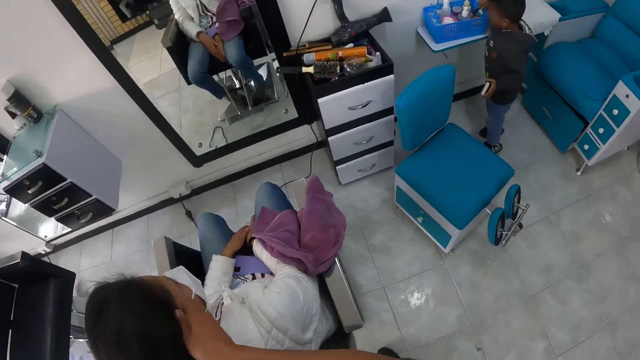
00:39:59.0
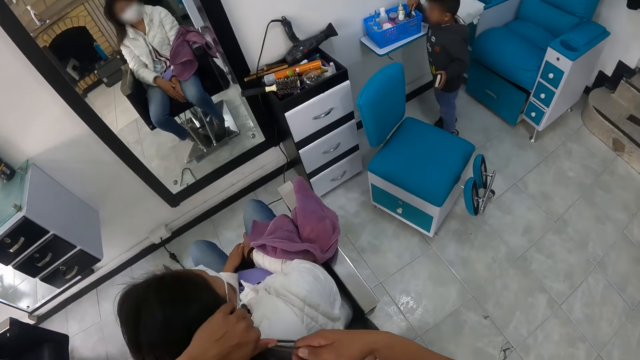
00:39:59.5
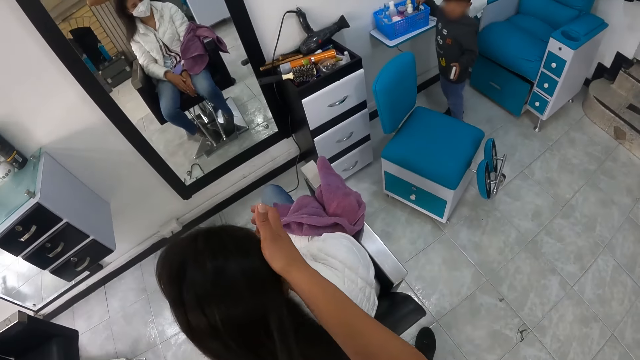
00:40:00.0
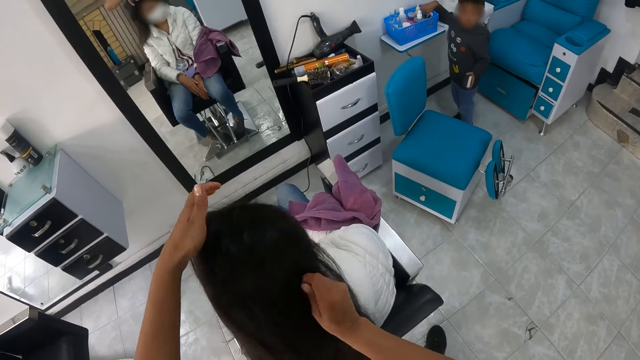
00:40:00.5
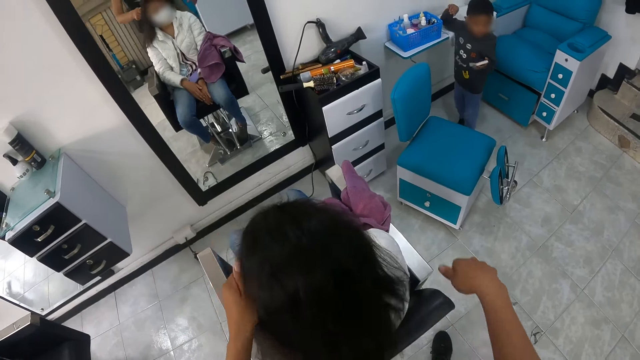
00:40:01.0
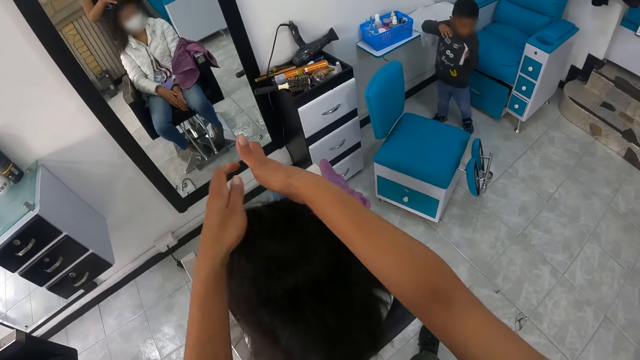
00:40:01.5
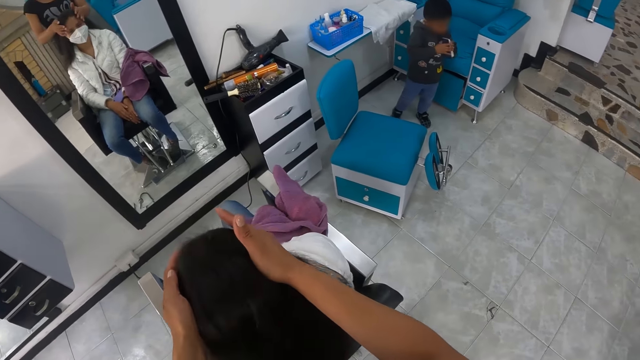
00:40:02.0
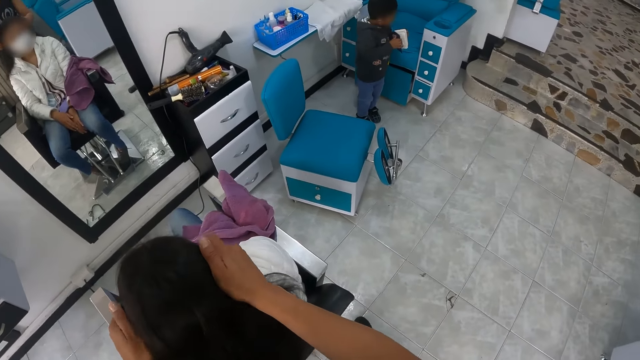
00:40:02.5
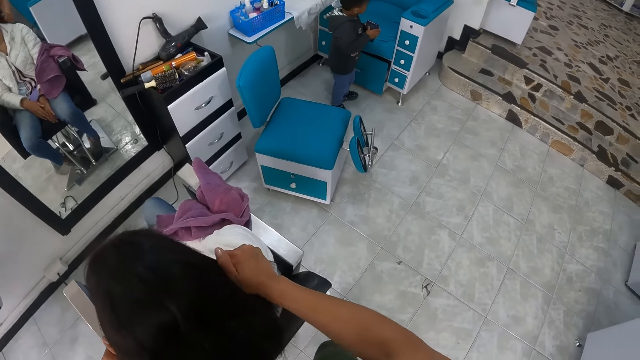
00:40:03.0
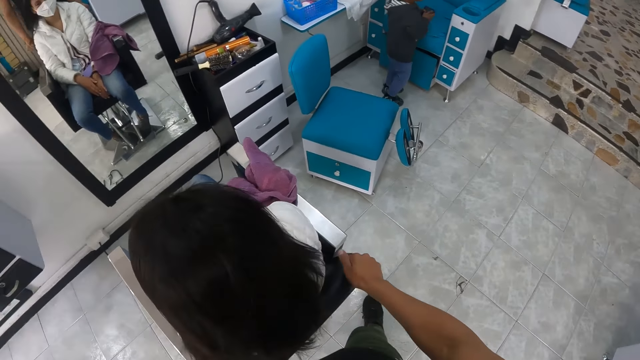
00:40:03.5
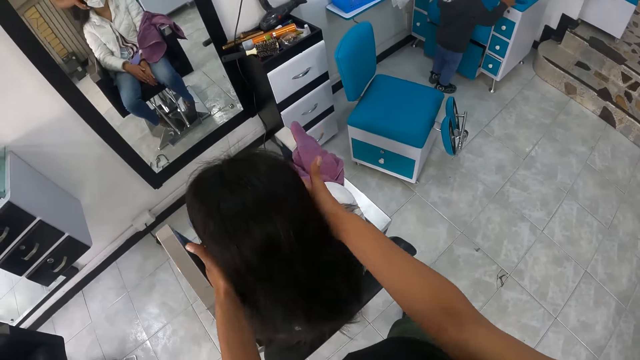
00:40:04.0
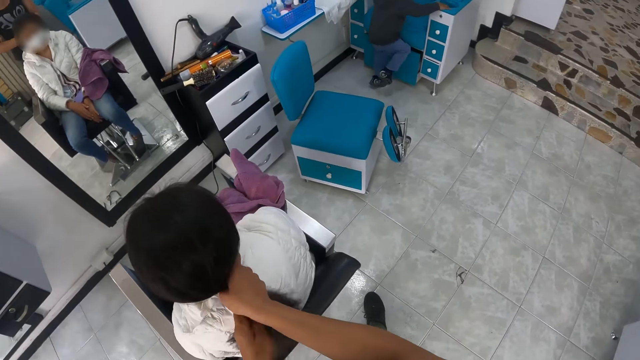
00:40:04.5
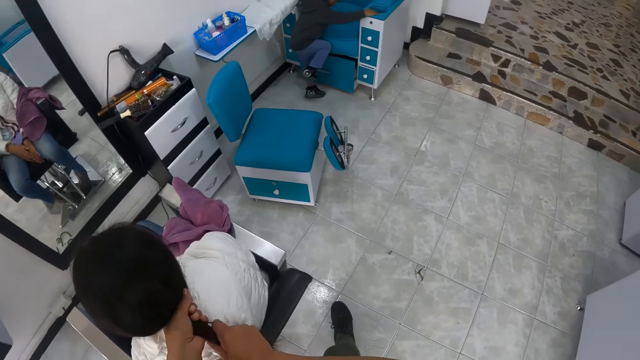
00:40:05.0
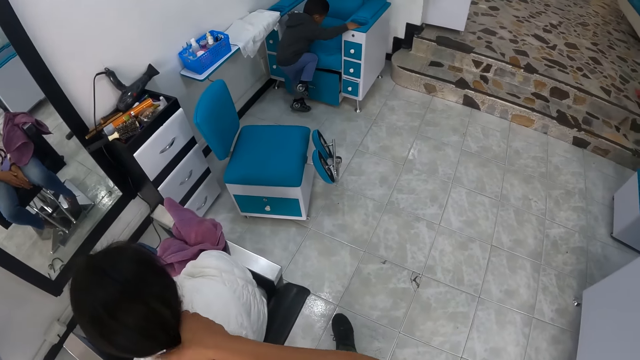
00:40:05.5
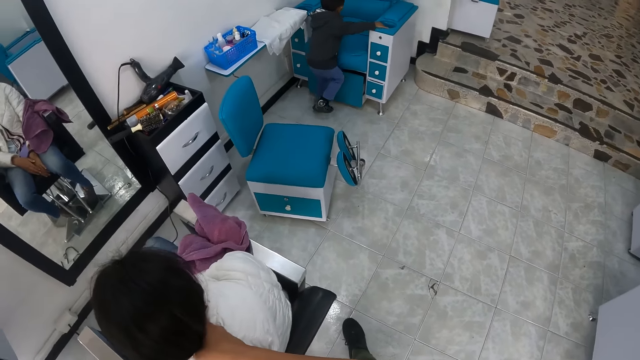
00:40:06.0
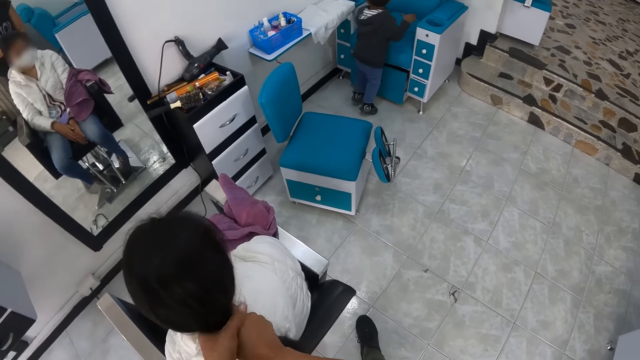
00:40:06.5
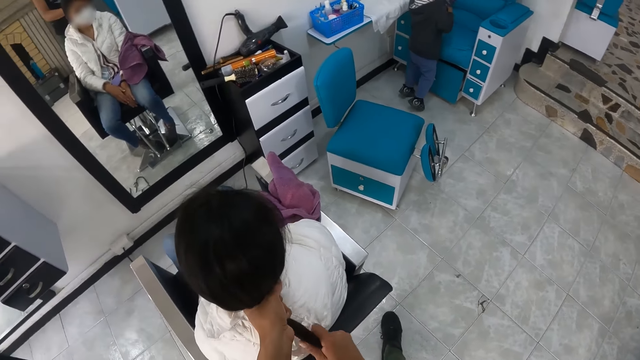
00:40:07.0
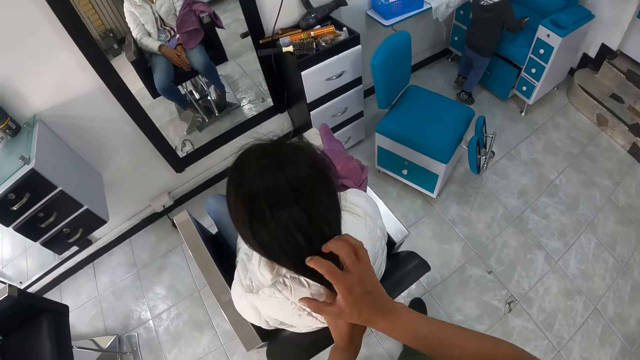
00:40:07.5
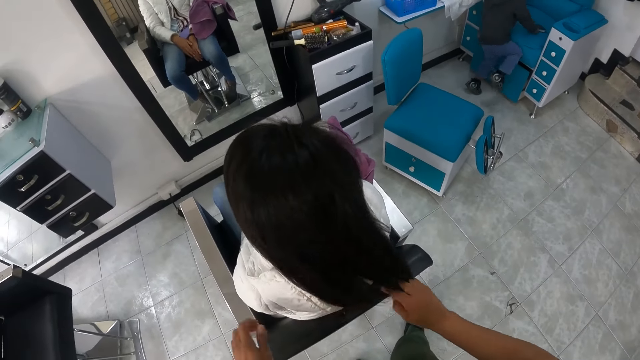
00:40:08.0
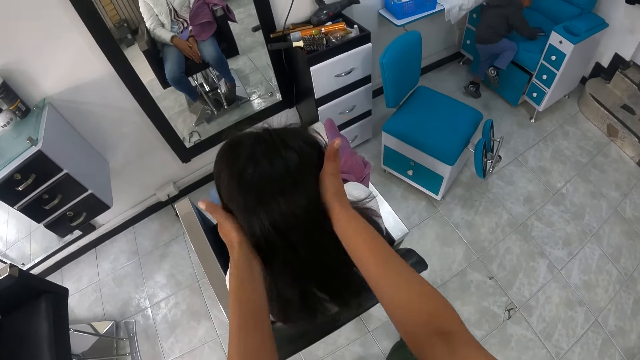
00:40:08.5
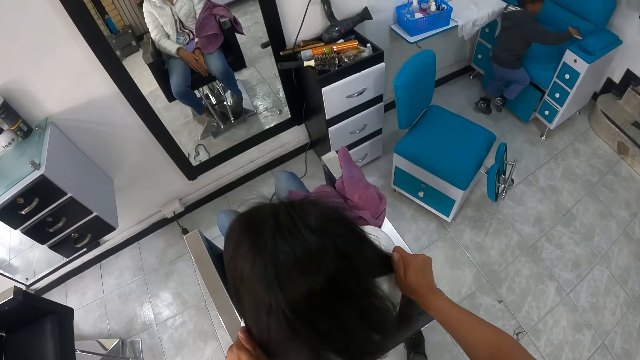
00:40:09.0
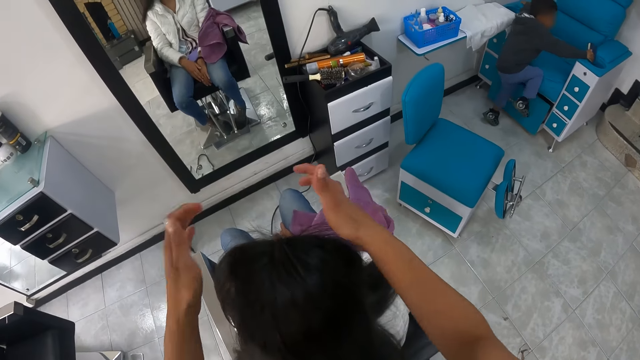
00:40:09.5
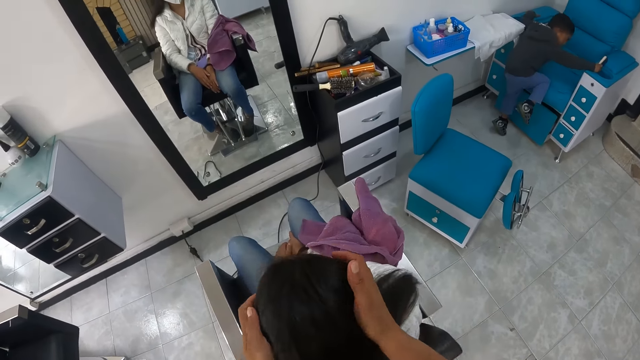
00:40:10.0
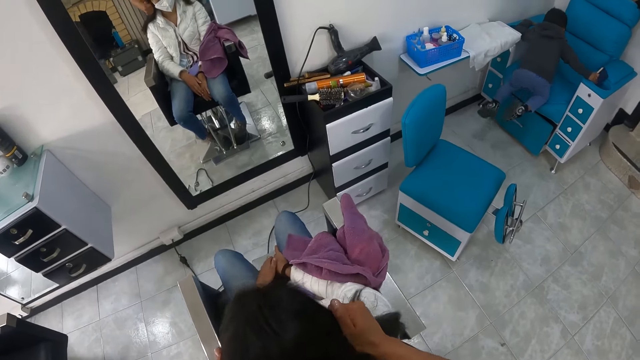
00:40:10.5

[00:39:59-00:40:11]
The boy drops the makeup brush in a blue basket with his right hand. The camera wearer stares at the boy. They pull the lady's hair. The boy opens the bible with his hands. The boy puts his right hand in the storage of the blue chair. The boy raises his right leg on the blue chair and drops his right leg on the floor. The boy holds the bible in his hands. The boy places the bag on the blue chair with his right hand. The boy climbs on the blue chair. The boy places his right hand in the storage of the blue chair and holds the blue chair with his left hand.

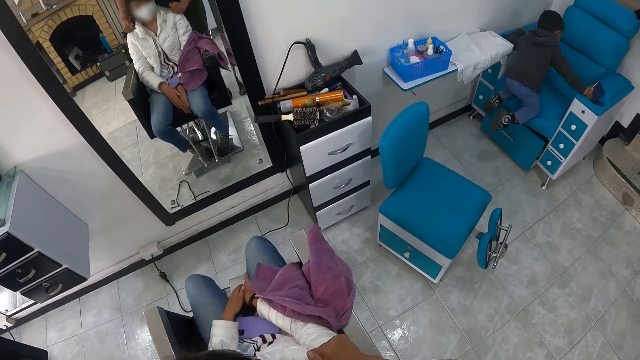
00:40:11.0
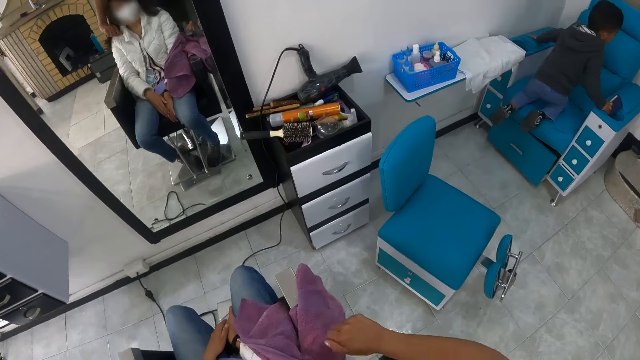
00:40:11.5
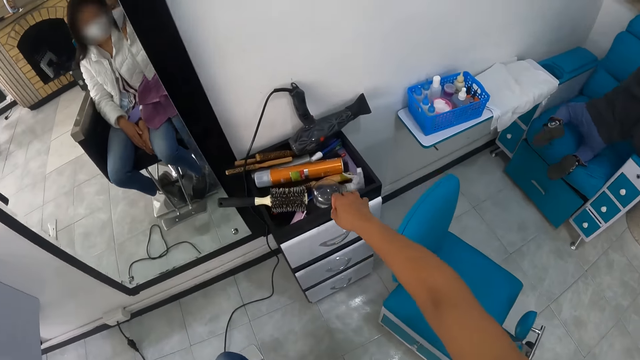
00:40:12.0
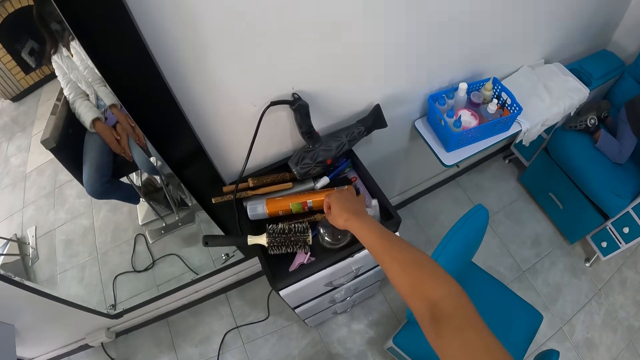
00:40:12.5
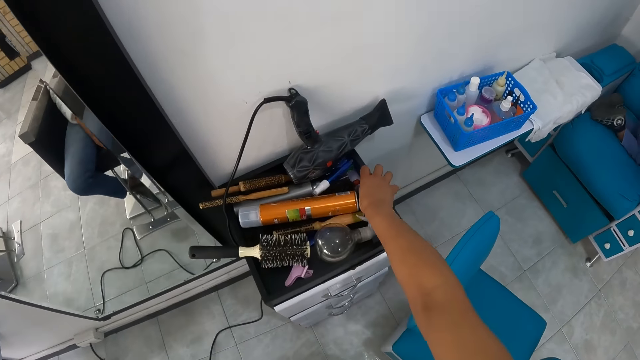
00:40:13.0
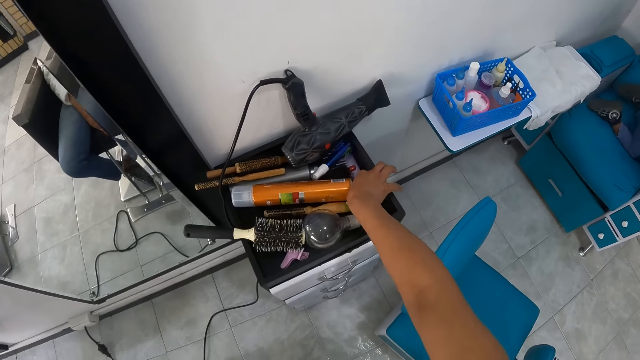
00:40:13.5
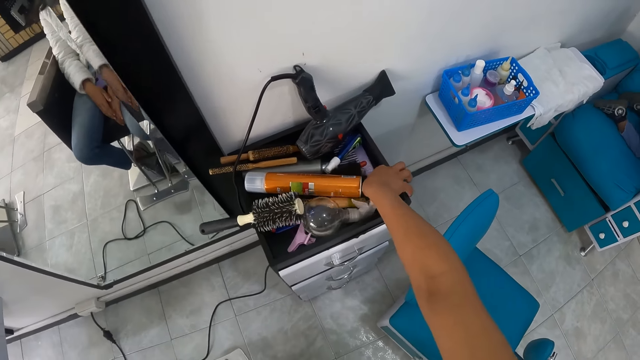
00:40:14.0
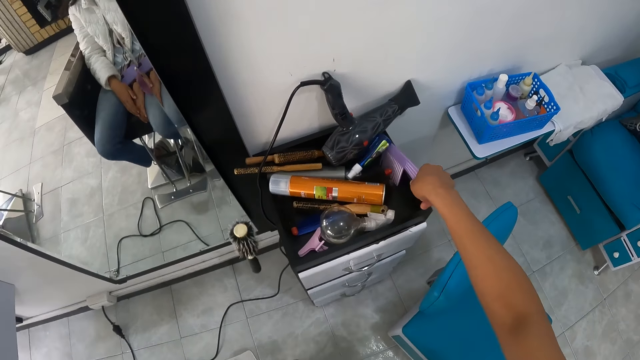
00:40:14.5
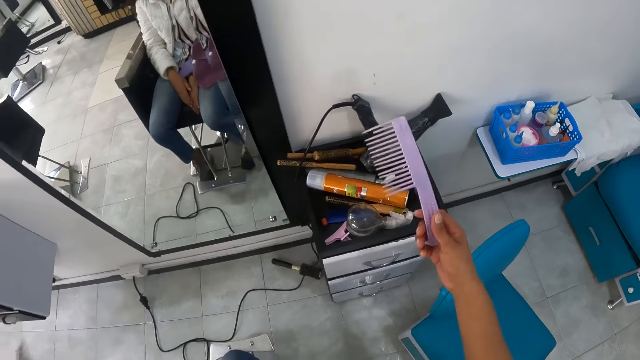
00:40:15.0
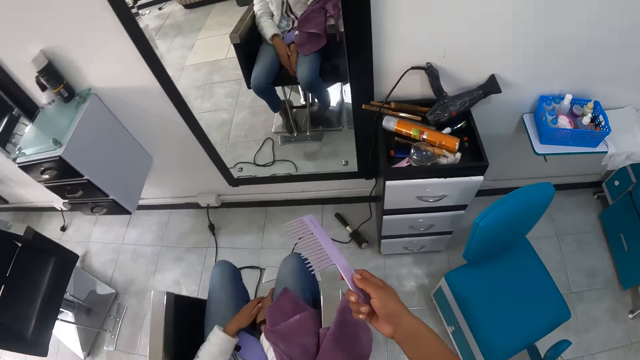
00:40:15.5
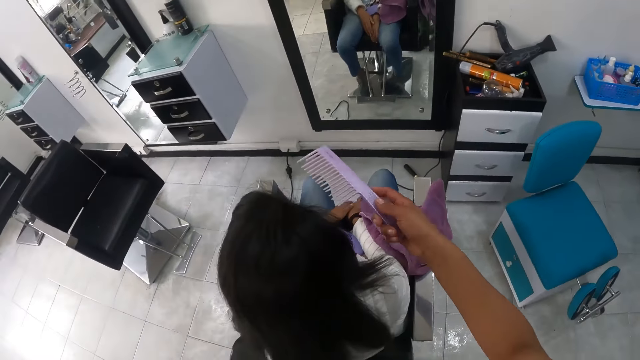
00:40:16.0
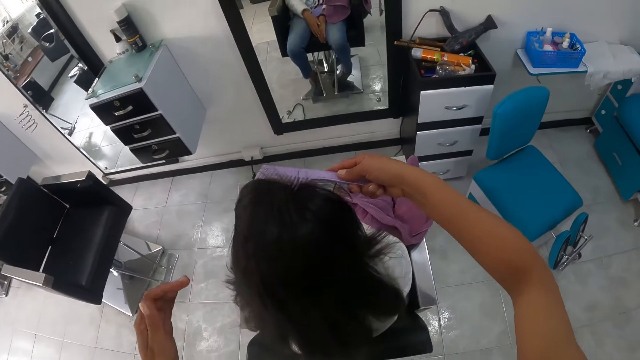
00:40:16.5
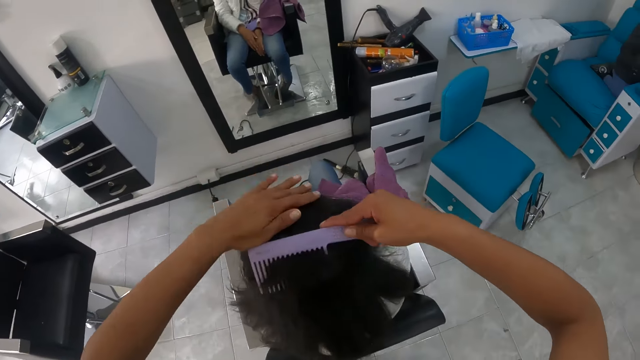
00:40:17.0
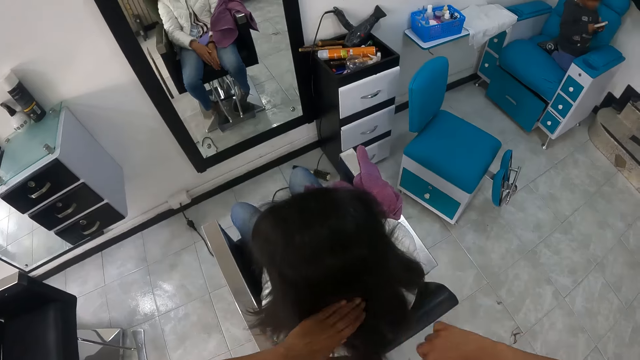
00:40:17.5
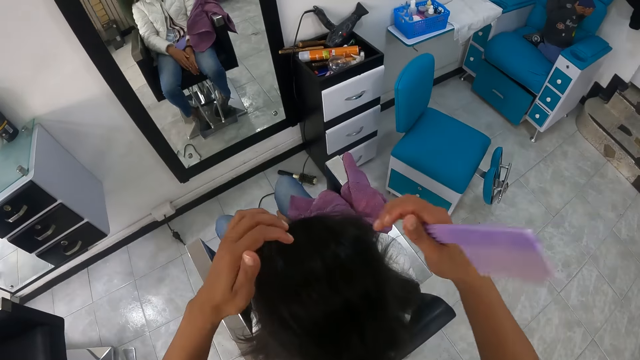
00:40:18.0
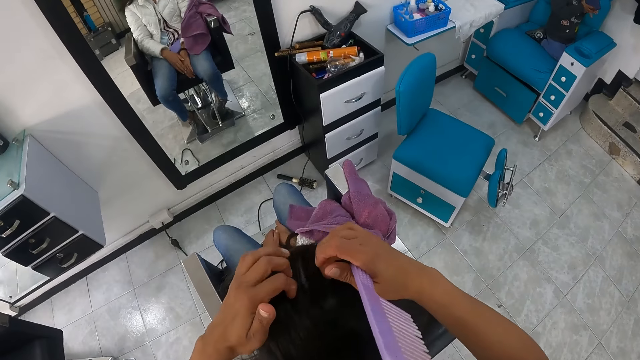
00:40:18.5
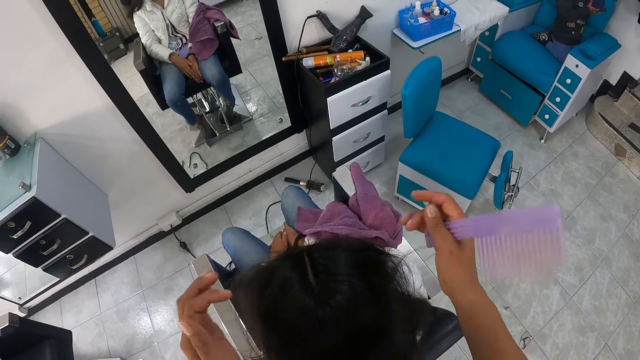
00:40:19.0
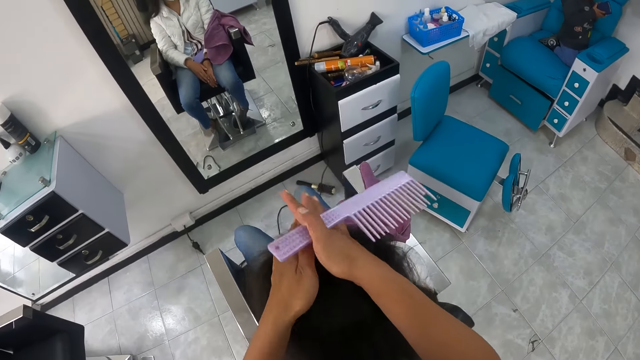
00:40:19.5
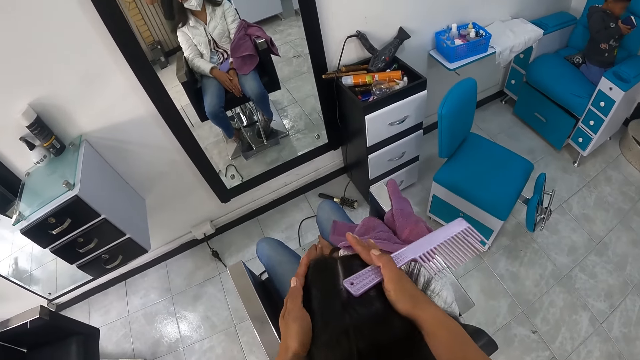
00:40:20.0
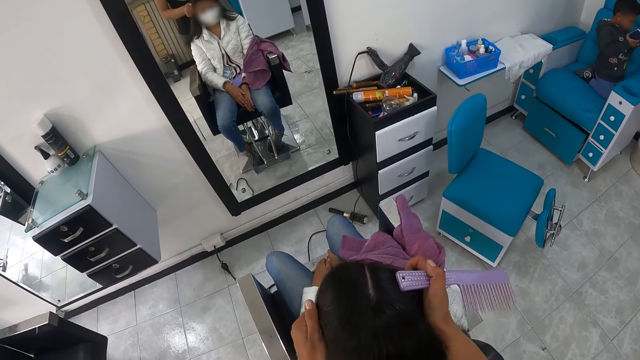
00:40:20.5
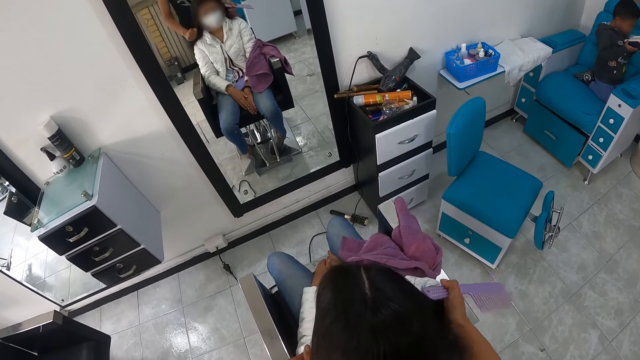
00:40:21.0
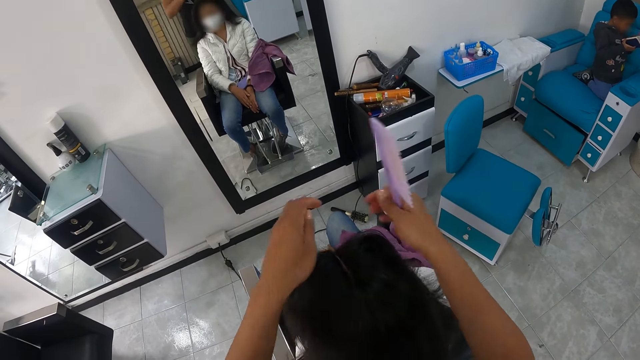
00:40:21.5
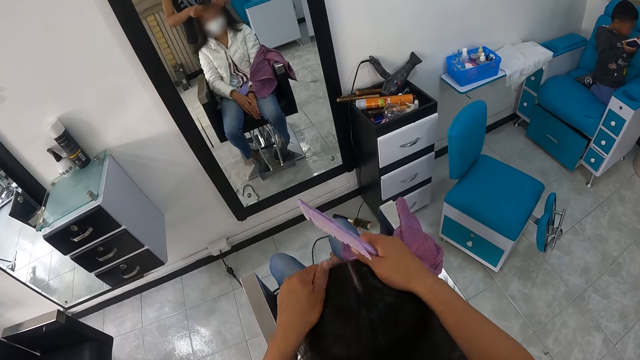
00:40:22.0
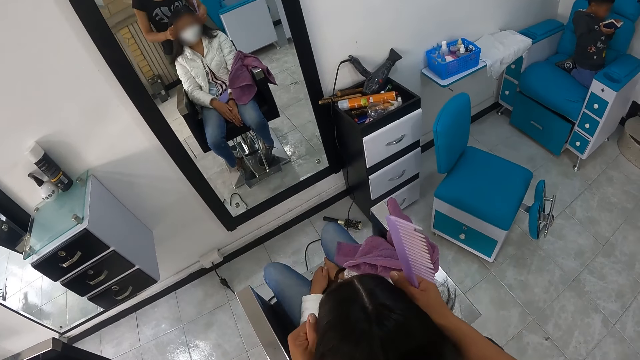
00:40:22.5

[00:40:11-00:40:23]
The boy climbs on the chair. The camera wearer walks around the salon. She picks up a lilac comb from the drawer top with her right hand. She walks around the salon. She combs the hair of the woman with the lilac comb in her right hand. She slides her left hand on the hair of the woman. She creates a middle parting with her hands on the hair of the woman. She presses down both sides of the hair of the woman with her hands. She sets the woman's hair.
